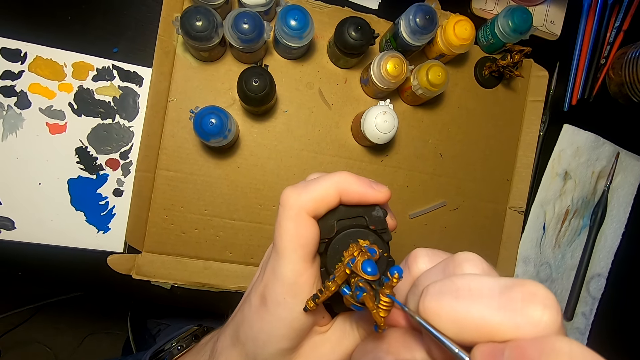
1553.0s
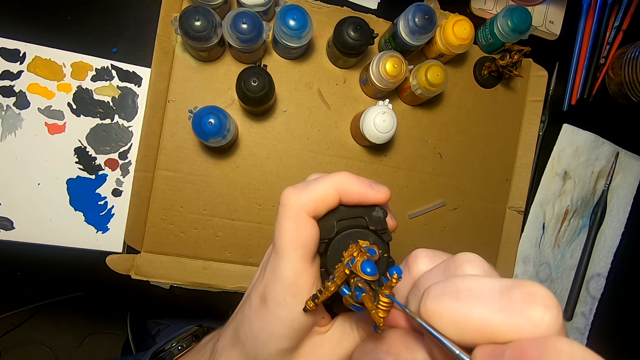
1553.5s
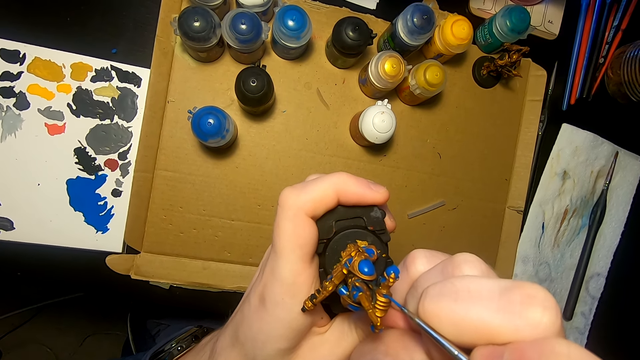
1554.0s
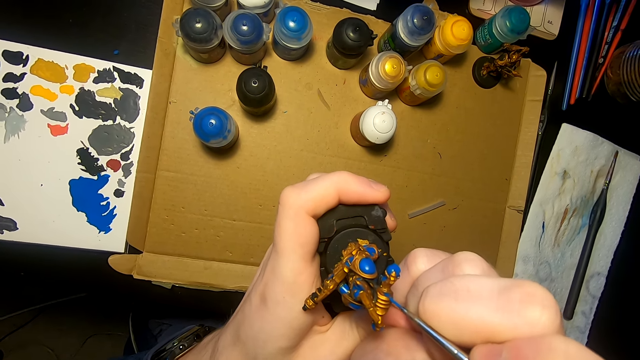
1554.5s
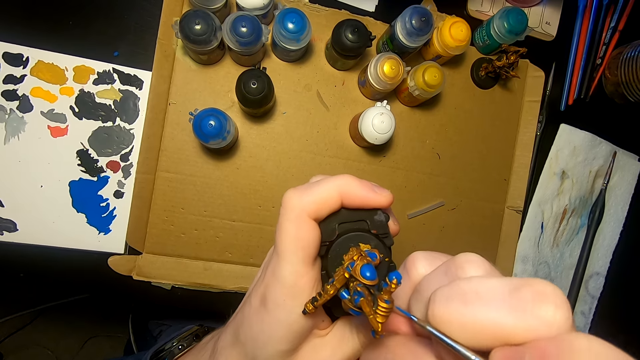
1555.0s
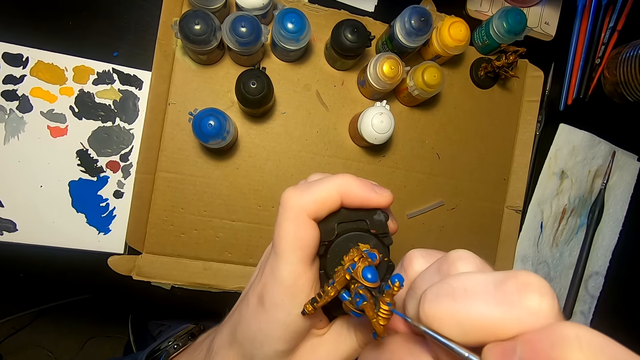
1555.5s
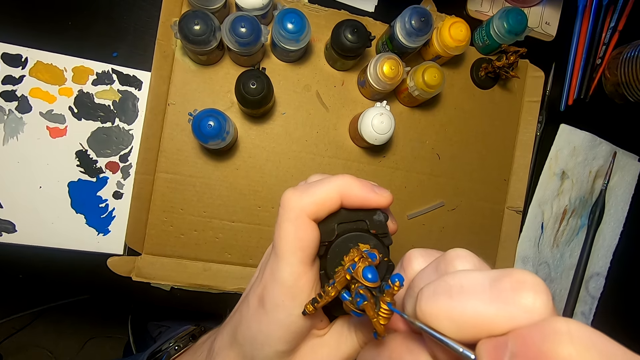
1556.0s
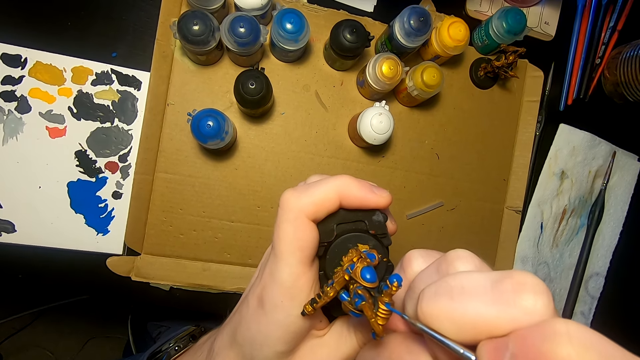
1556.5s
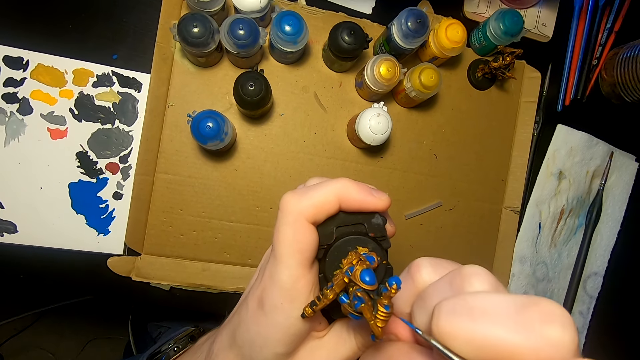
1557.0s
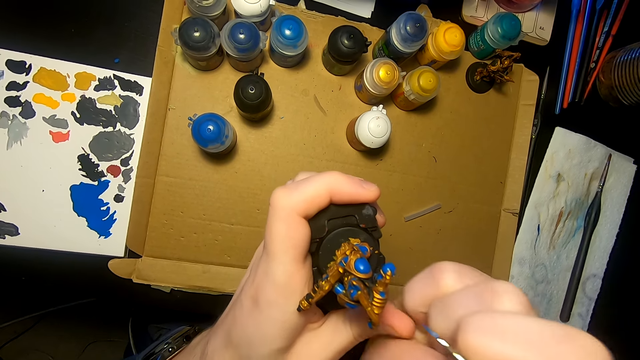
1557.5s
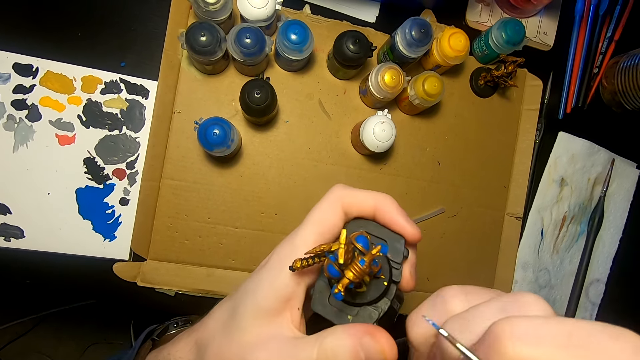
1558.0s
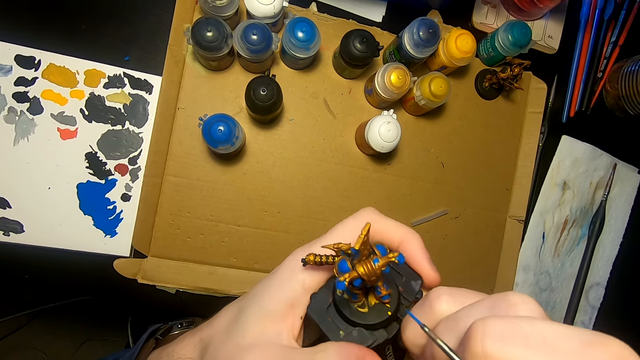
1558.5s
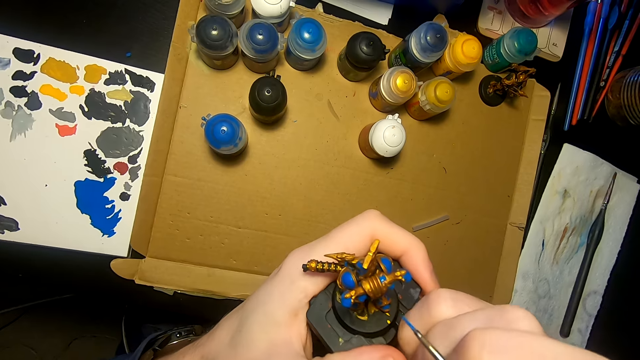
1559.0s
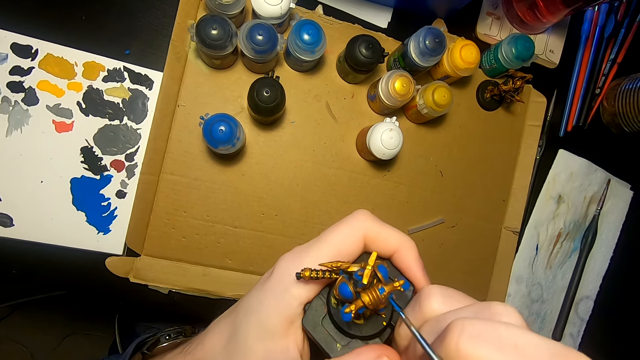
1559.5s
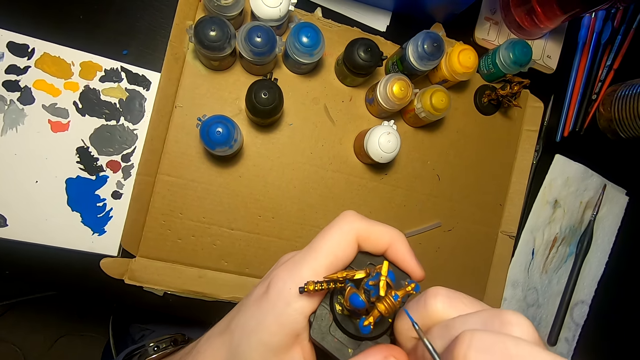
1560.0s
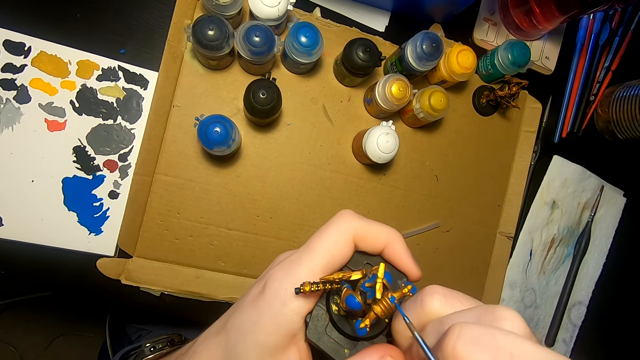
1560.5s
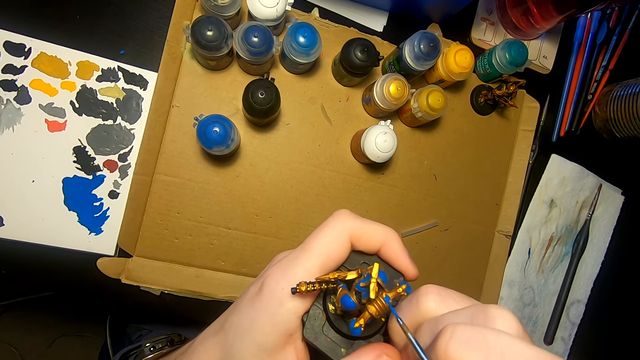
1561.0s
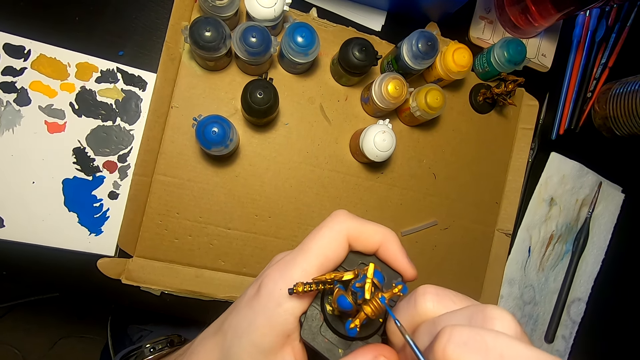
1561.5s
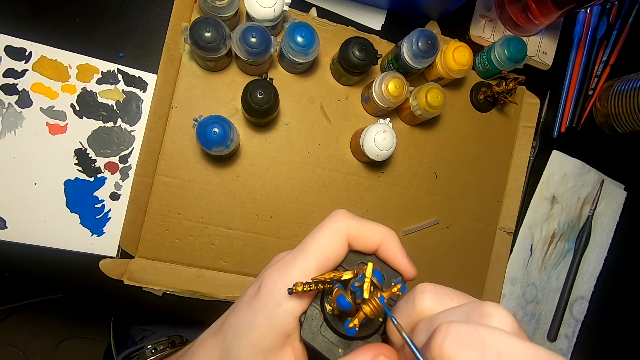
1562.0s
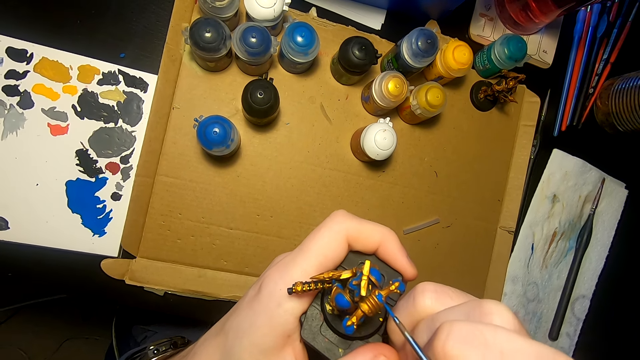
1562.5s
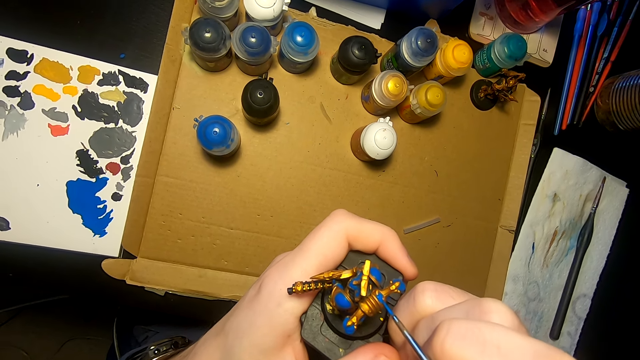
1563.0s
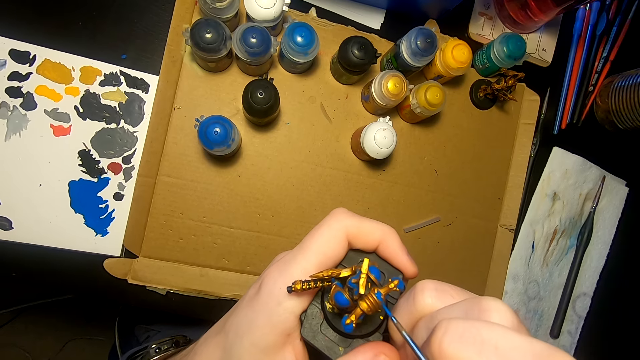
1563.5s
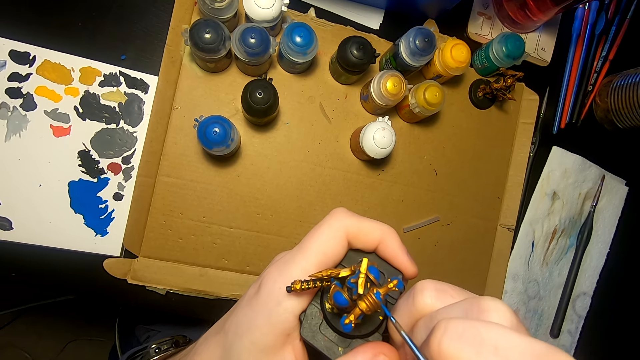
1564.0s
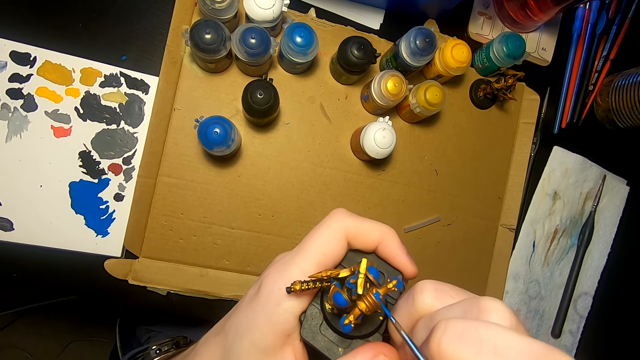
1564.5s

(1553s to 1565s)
The camera wearer turns something. They apply paint on something.

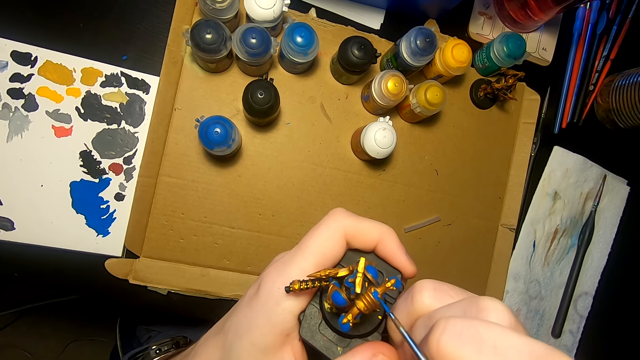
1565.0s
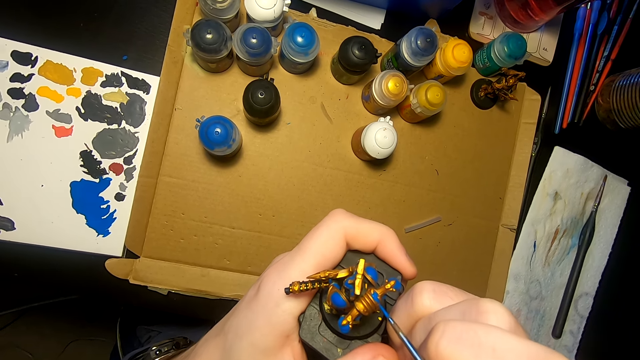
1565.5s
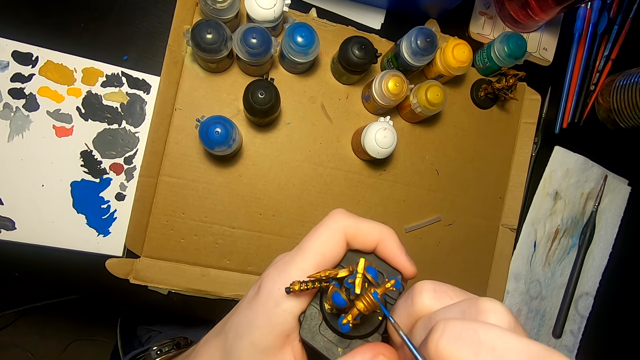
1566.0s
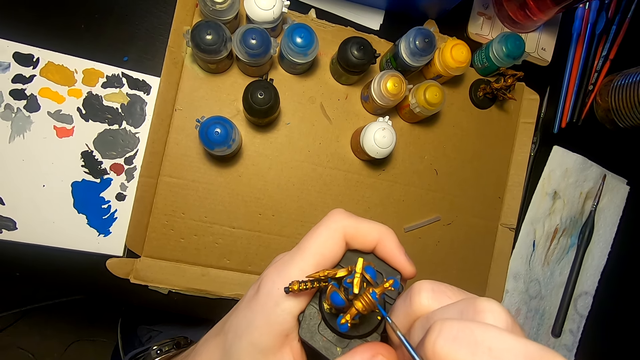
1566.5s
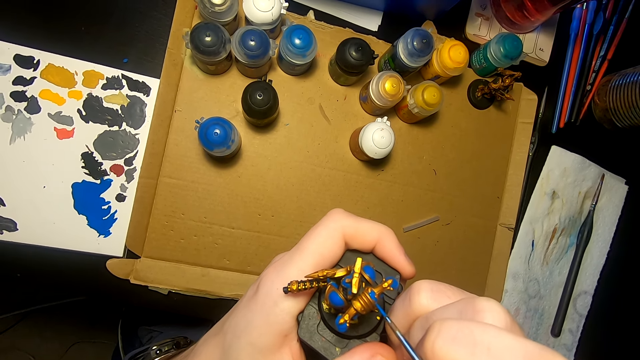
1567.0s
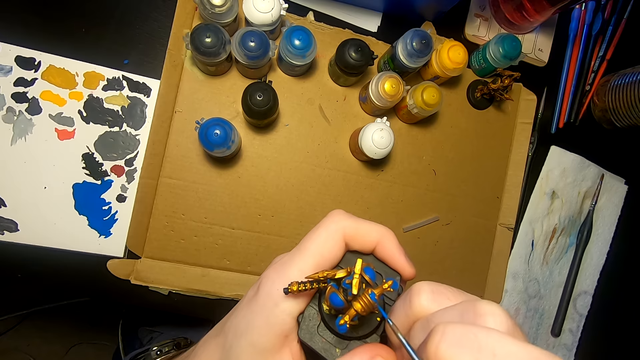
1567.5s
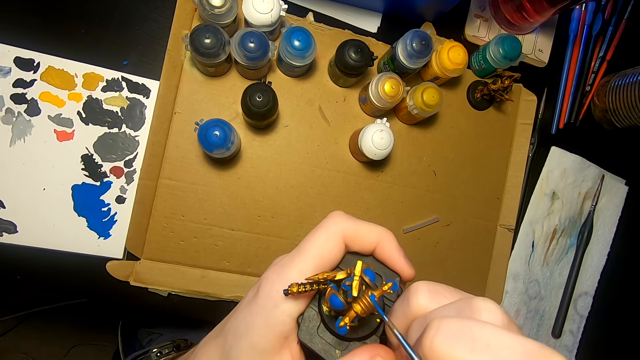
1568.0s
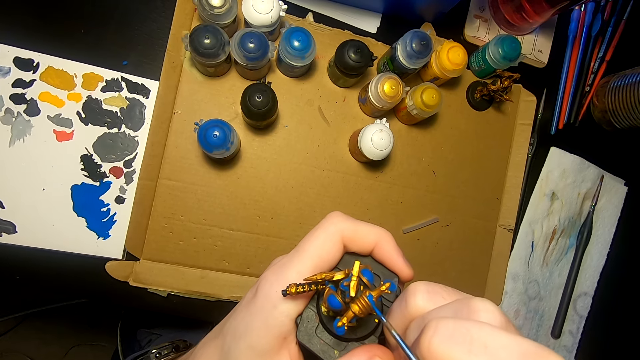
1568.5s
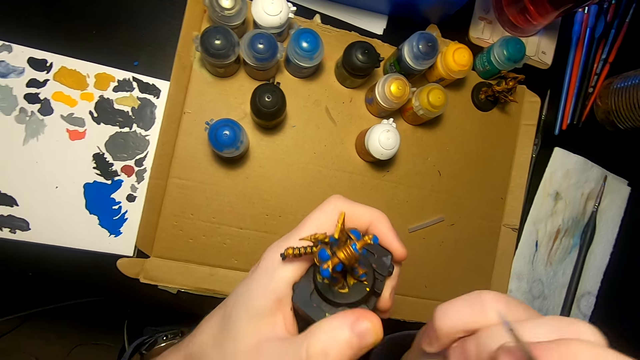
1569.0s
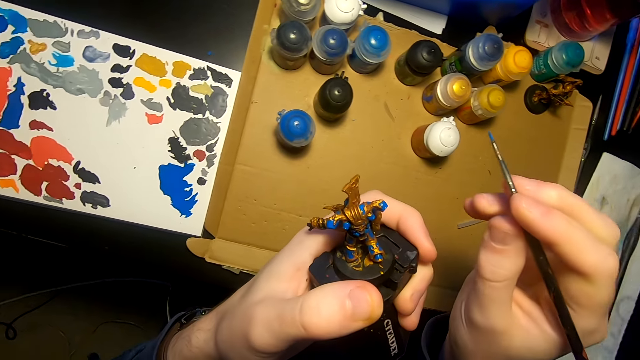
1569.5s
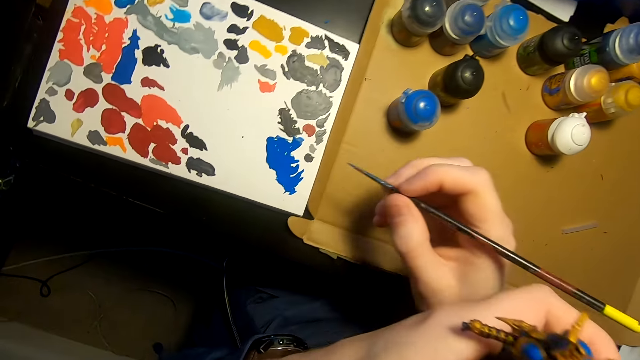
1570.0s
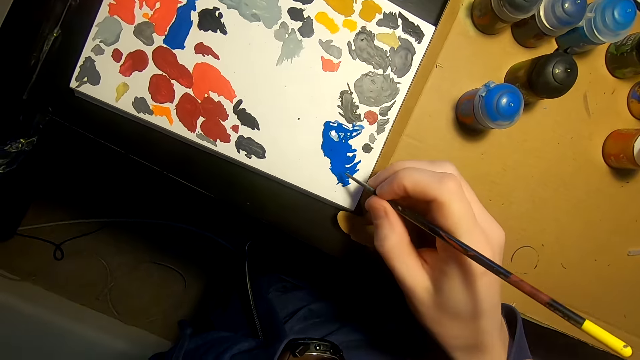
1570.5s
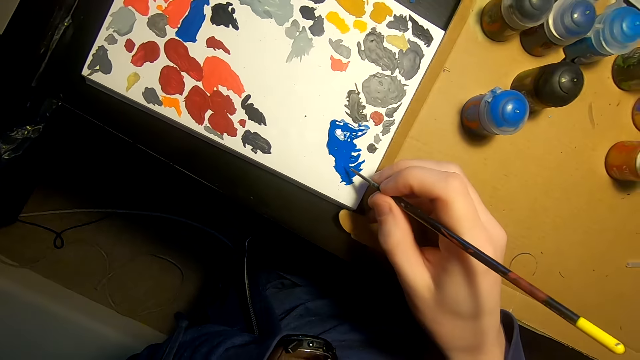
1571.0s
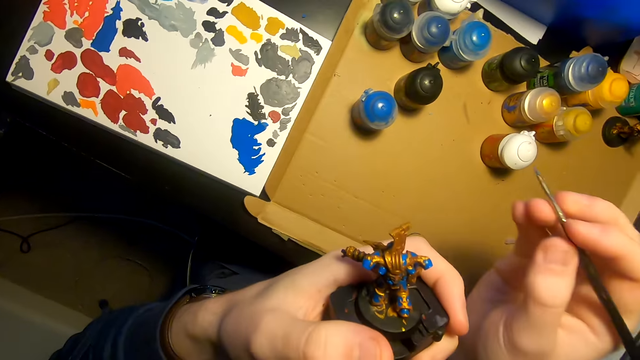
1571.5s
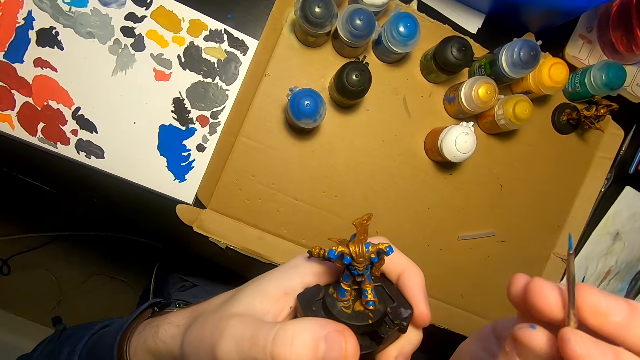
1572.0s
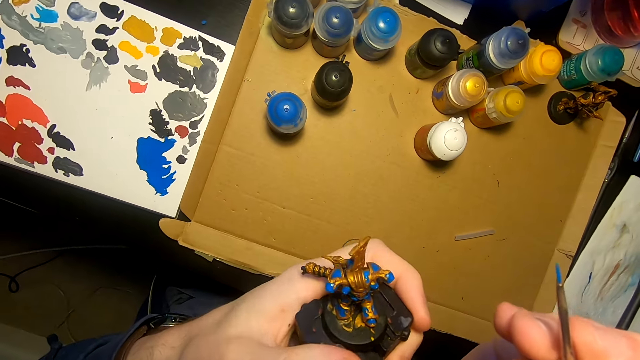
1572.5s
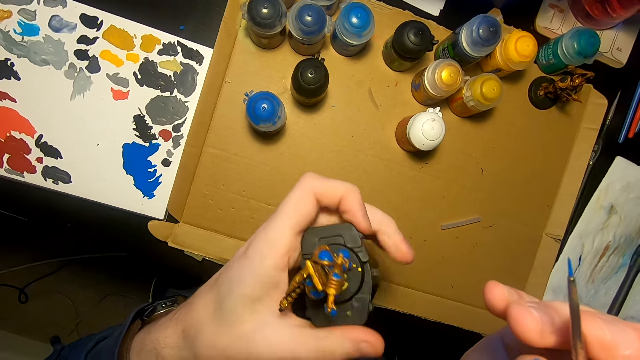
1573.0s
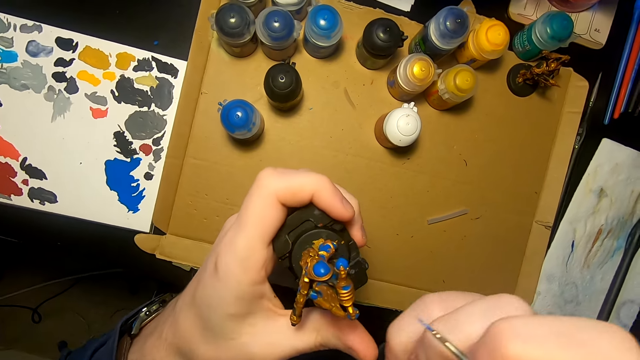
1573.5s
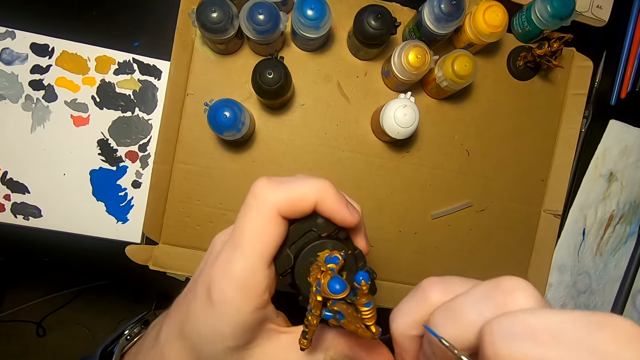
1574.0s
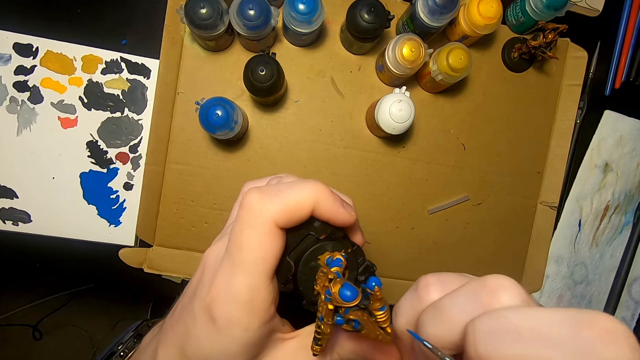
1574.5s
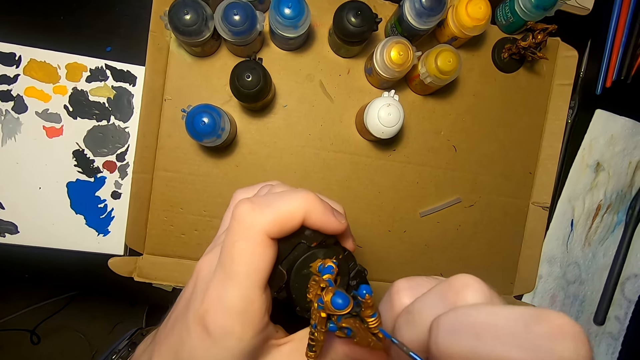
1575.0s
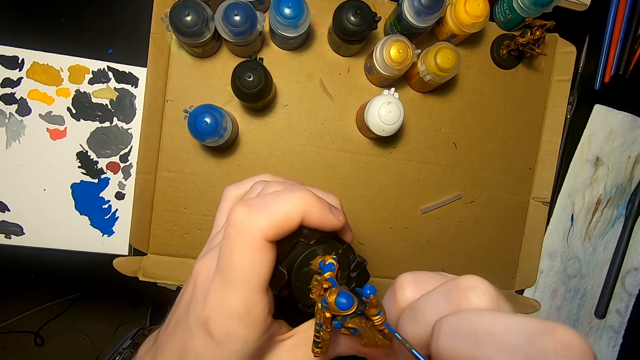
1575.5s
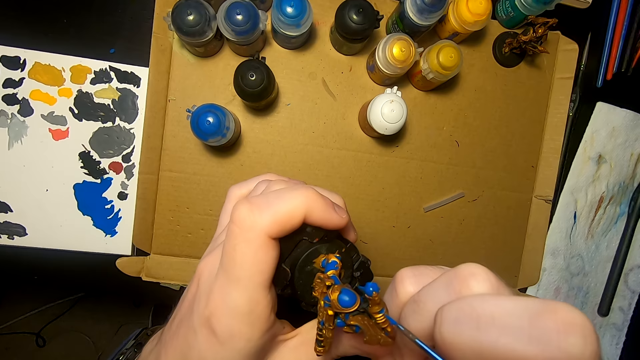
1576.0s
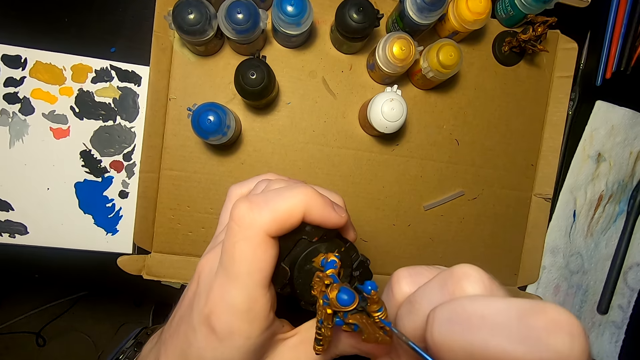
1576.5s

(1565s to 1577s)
The camera wearer dips the paint brush in the paint. They turn something. They paint the model sculpture with a painting brush.
